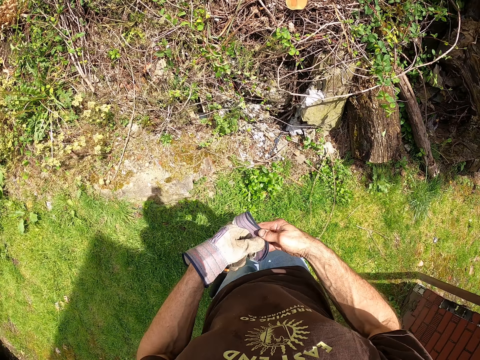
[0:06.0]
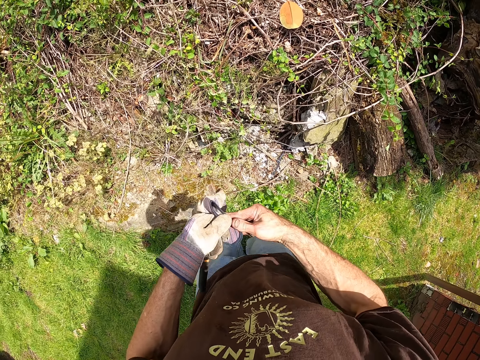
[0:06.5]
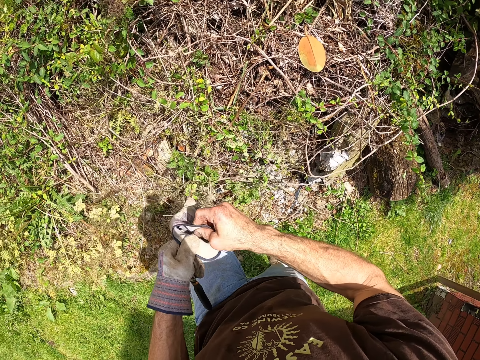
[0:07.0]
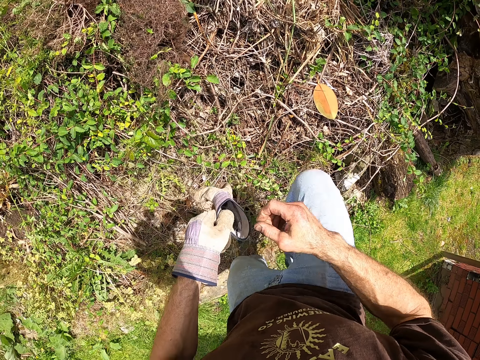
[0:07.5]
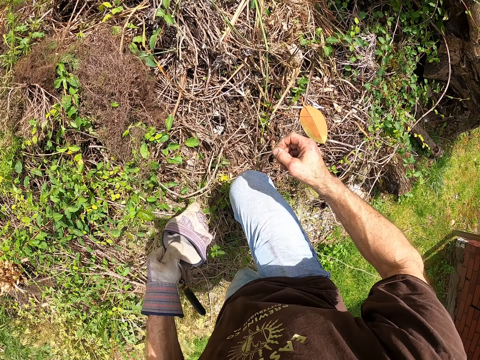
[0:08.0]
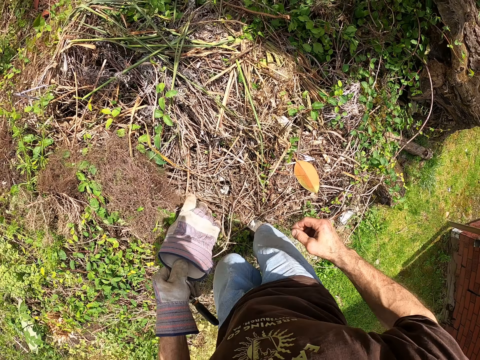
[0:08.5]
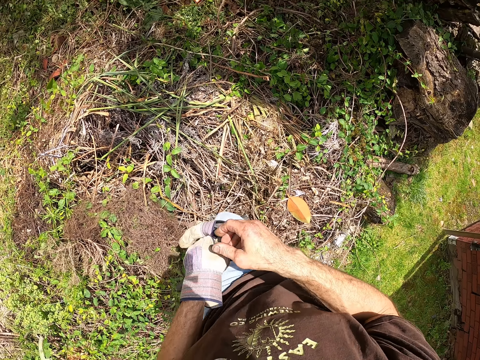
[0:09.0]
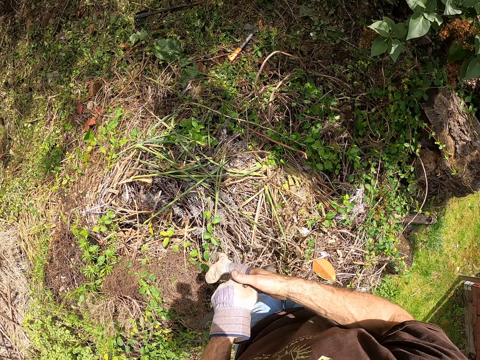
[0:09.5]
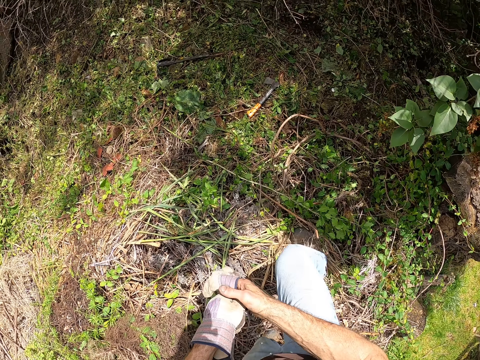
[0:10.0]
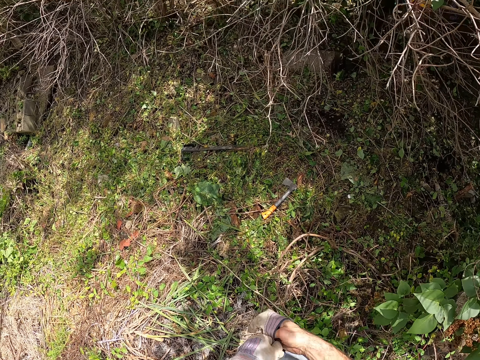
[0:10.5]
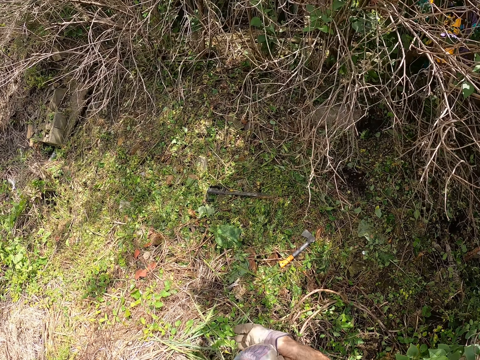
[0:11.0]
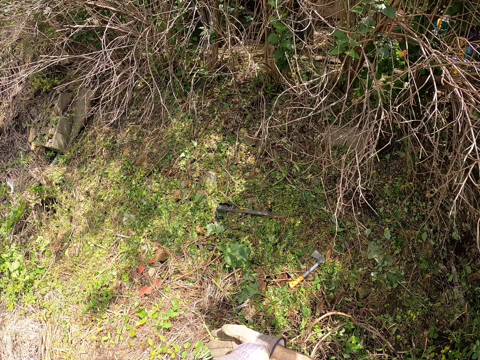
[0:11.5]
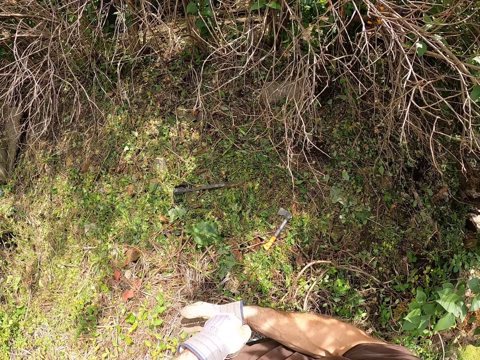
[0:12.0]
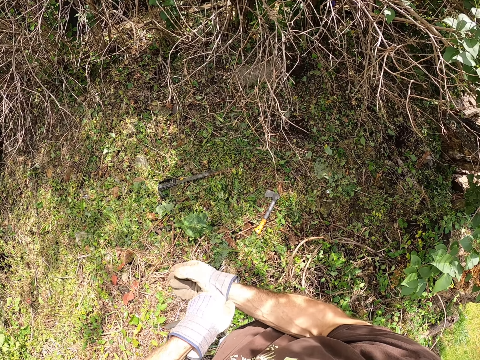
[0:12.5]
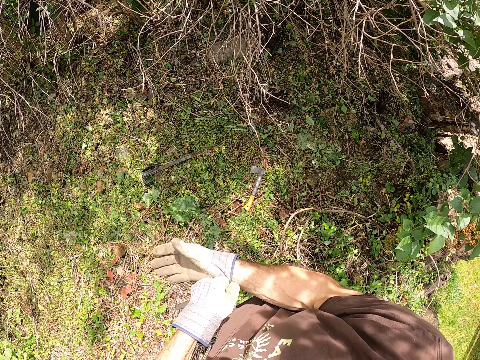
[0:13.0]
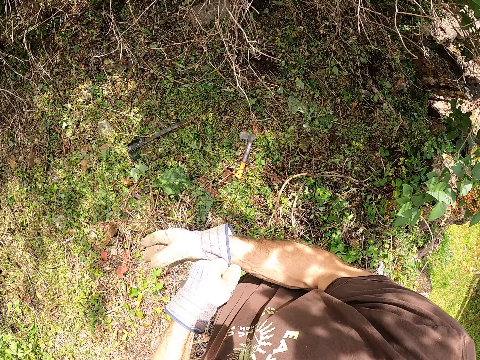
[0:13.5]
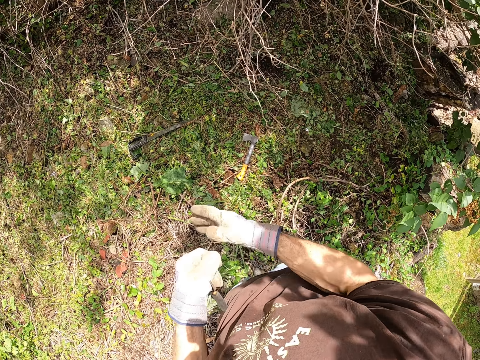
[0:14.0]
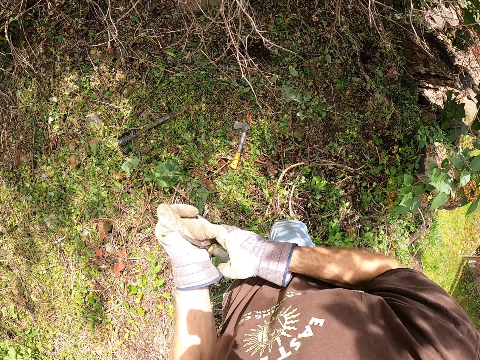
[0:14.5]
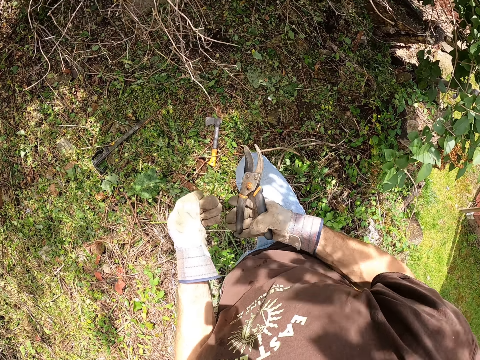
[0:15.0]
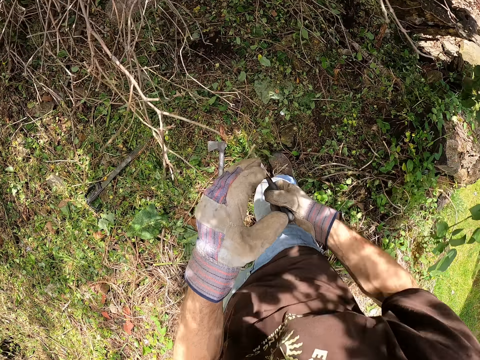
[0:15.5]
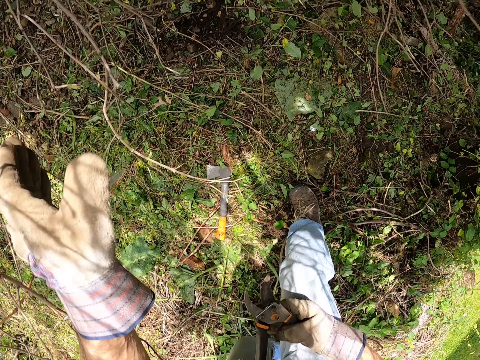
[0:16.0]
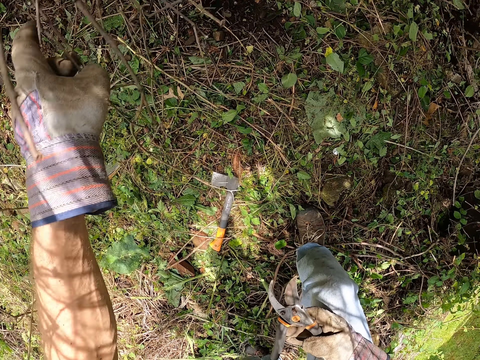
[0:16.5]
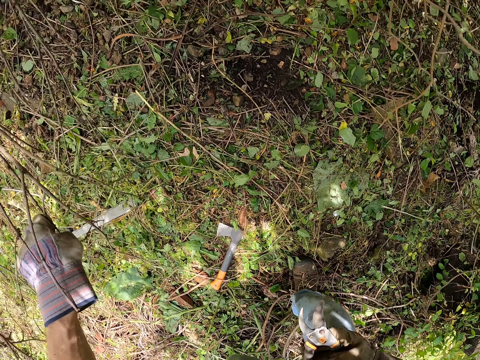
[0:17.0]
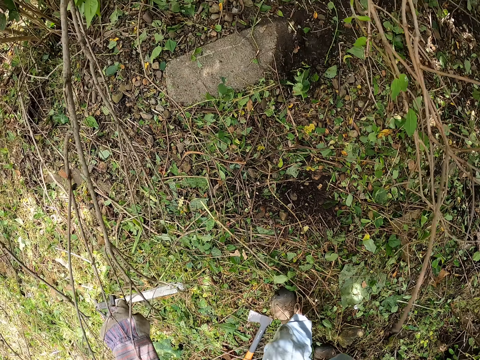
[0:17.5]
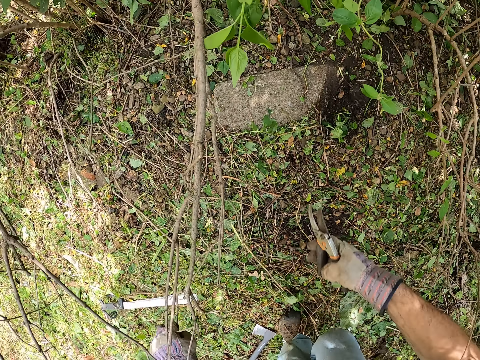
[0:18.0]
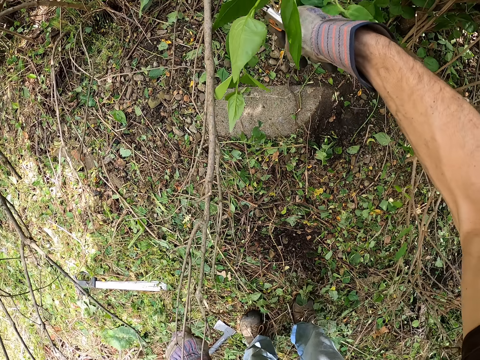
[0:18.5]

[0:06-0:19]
The camera wearer climbs into a bush. He opens the glove. He wears the hand glove on his right hand. He walks in the bush and stops in a spot in the bush. He moves a pruner from his left hand to his right hand and moves towards a tree with the pruner. He holds the cutter. He pulls the tree branches. He holds a branch with his left hand.

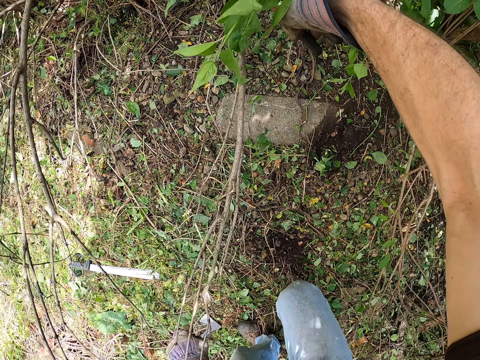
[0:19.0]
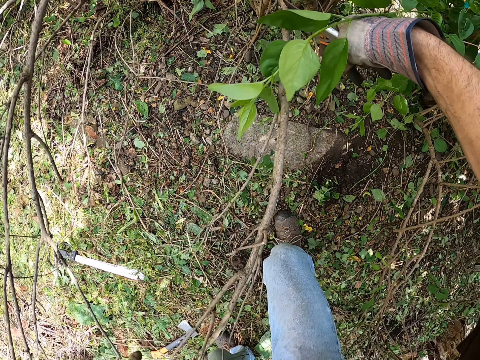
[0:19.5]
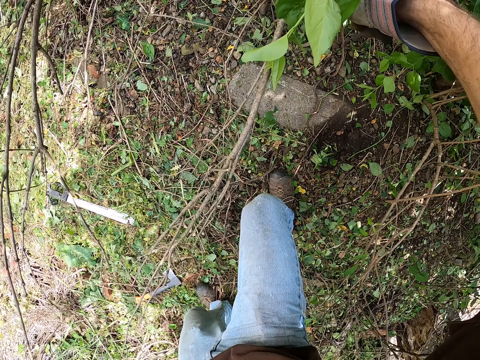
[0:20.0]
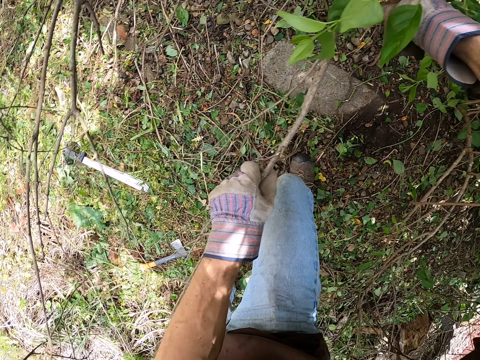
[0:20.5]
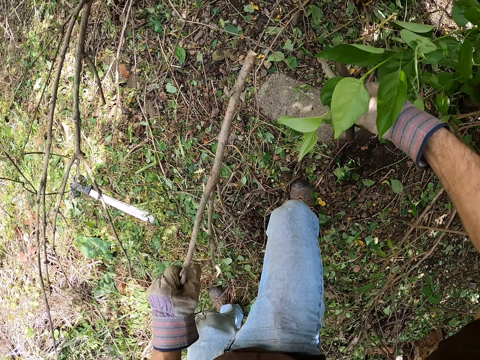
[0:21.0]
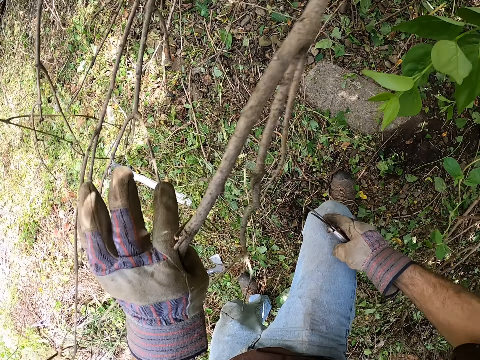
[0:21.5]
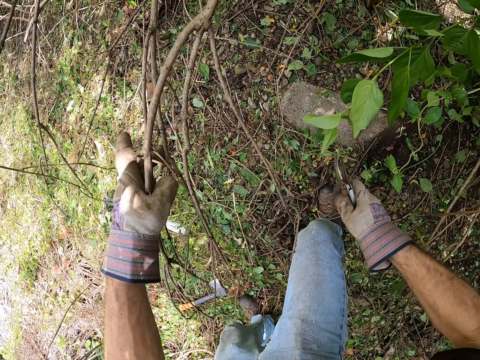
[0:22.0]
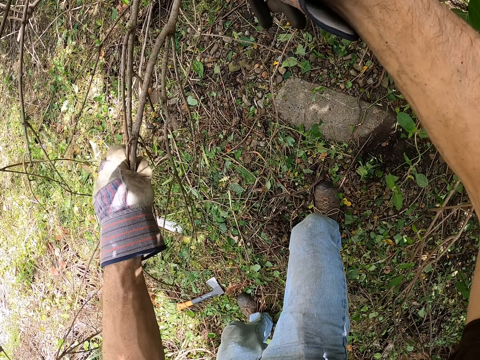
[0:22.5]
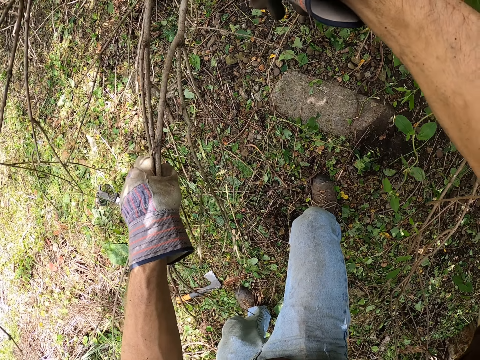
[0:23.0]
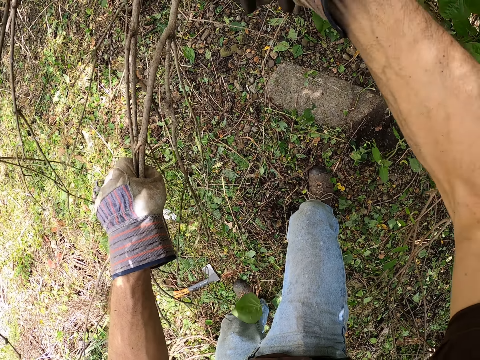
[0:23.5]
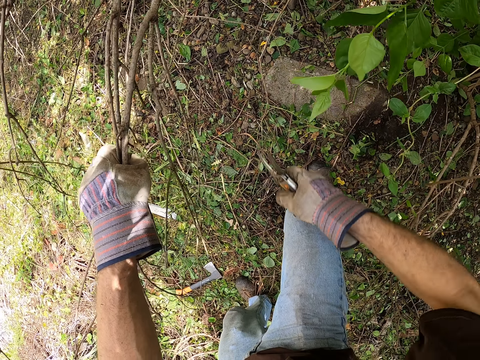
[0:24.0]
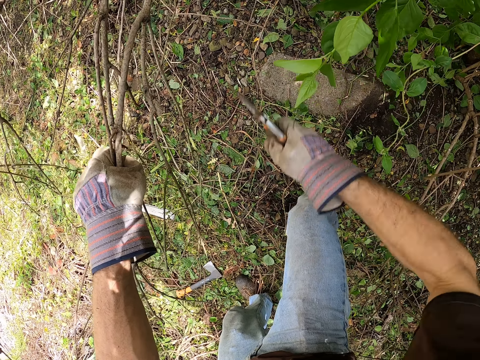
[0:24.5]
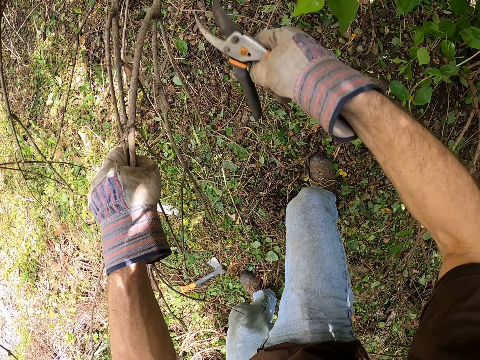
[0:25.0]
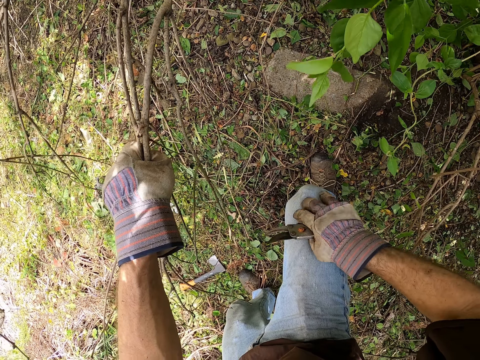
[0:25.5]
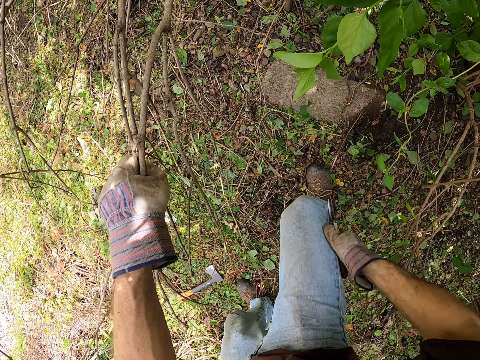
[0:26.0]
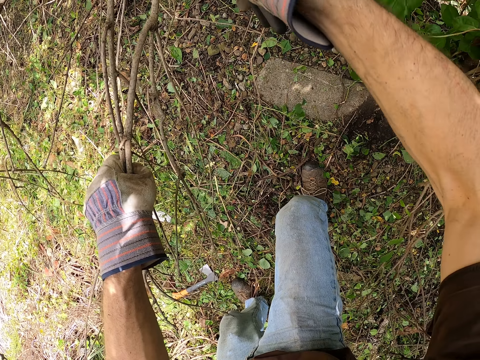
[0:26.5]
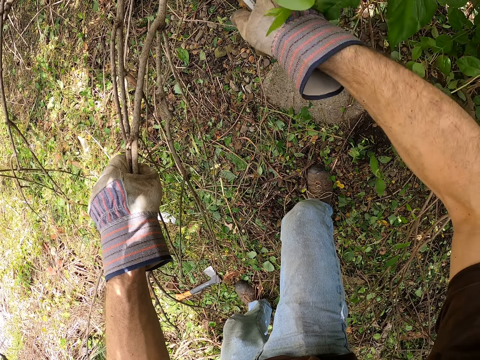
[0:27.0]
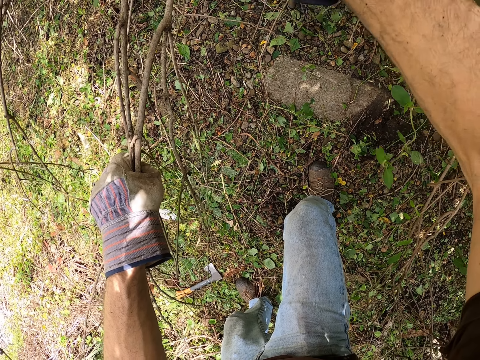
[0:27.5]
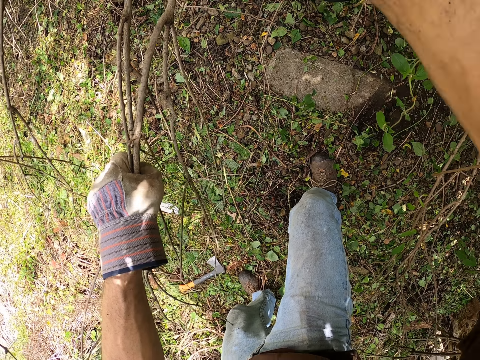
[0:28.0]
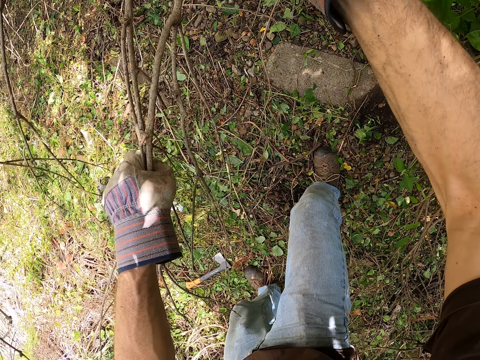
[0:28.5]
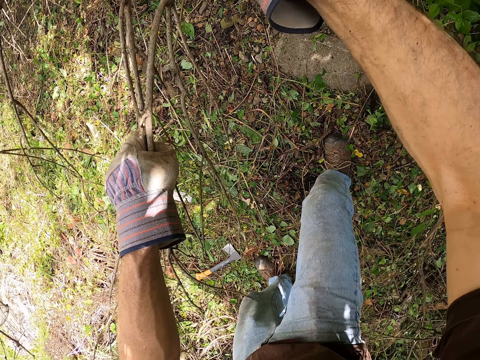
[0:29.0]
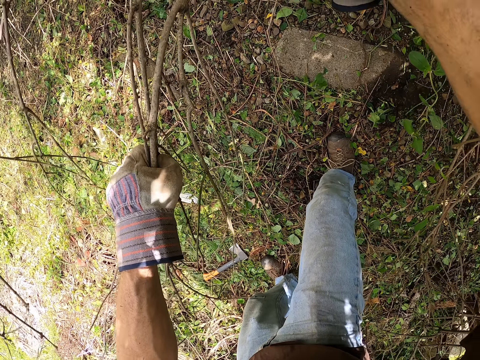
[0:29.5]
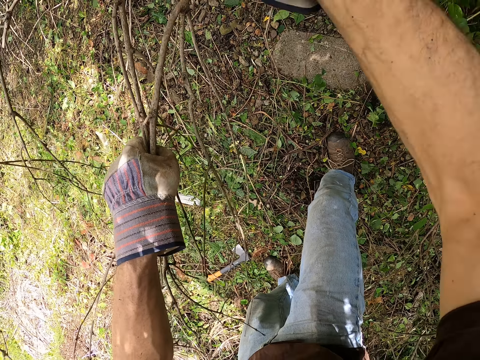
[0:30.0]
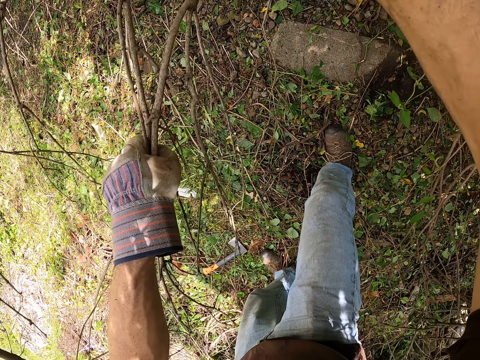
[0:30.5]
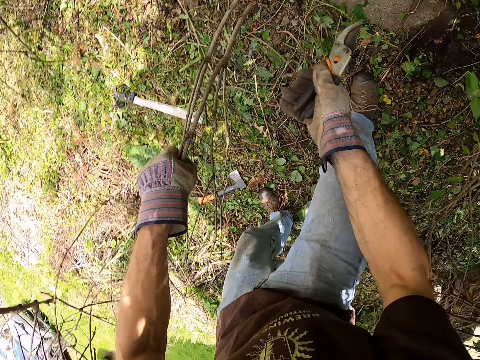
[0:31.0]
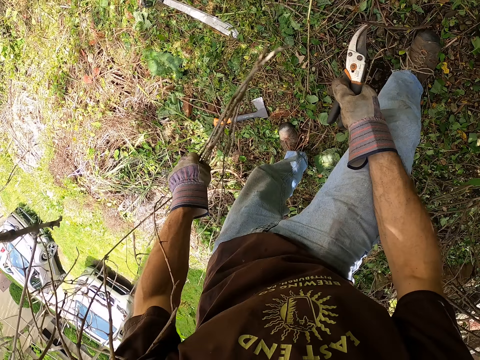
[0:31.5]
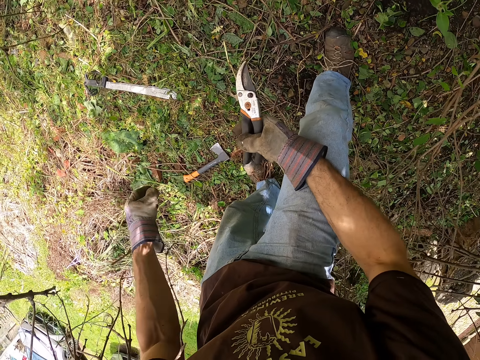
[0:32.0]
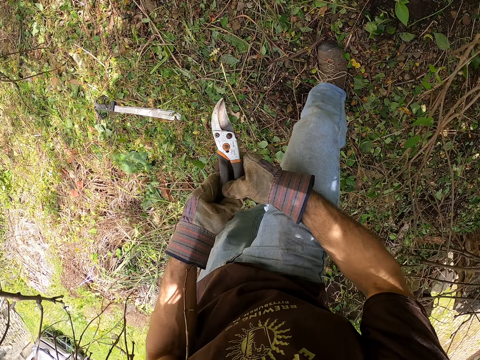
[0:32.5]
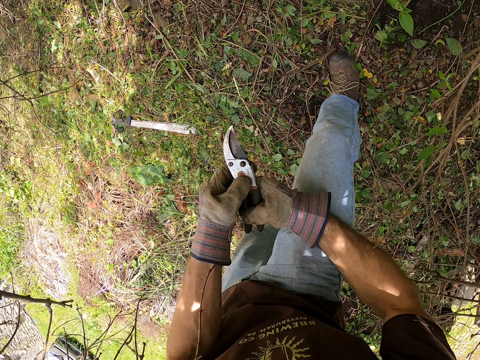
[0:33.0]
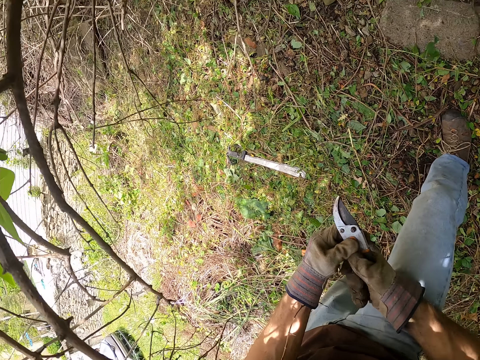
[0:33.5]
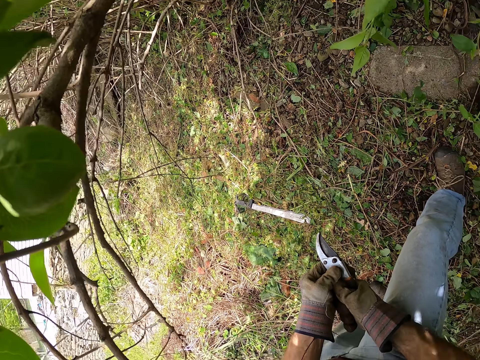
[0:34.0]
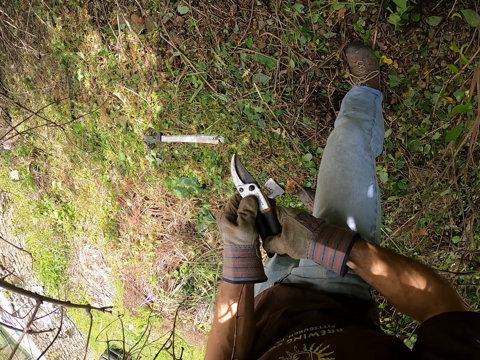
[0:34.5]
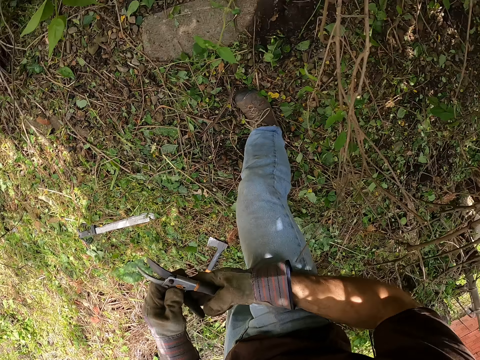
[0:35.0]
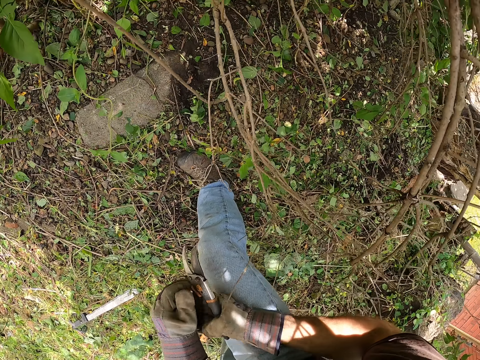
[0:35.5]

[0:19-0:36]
The camera wearer cuts the branch with the pruner. He moves his right leg forward on the bush. He holds the branch with his left hand. He lowers the pruner to his right leg. He holds another branch with his left hand and lifts up the pruner to the branch. He pulls the tree branches. He lowers the pruner to his right leg, lifts up the pruner to the branch, and lowers the pruner to his right leg. He moves his hand. He adjusts the pruner in his right hand and lifts up the pruner to the branch. He moves his hand again. He lowers the branches from the tree. He cuts the tree branch. He drops the branches on the ground. He opens the pruner in his hands. He touches the cutter.
